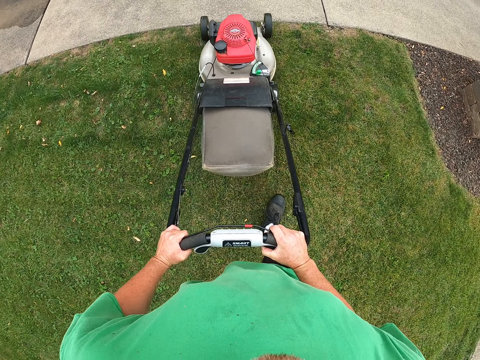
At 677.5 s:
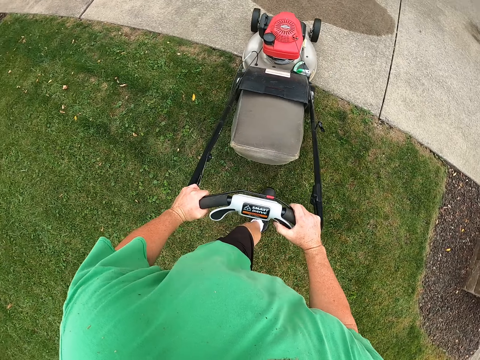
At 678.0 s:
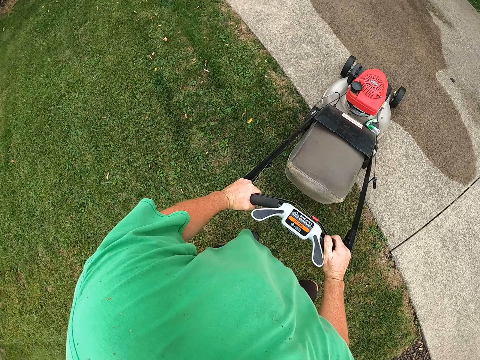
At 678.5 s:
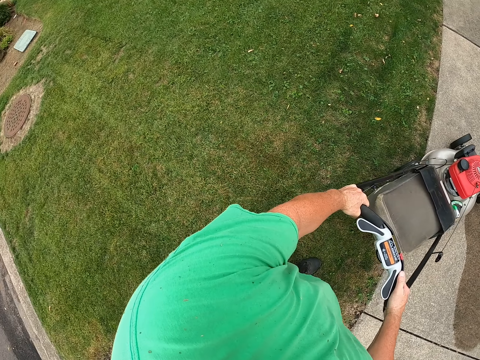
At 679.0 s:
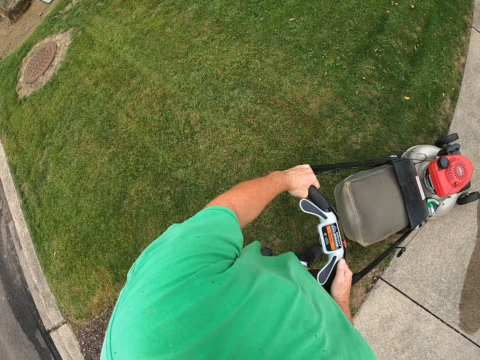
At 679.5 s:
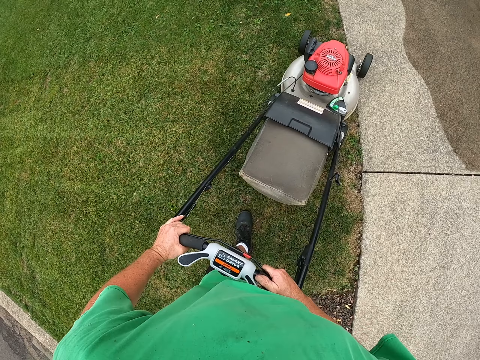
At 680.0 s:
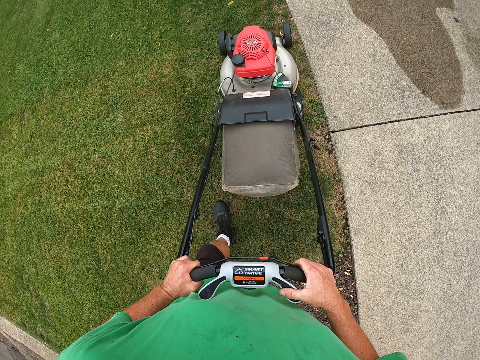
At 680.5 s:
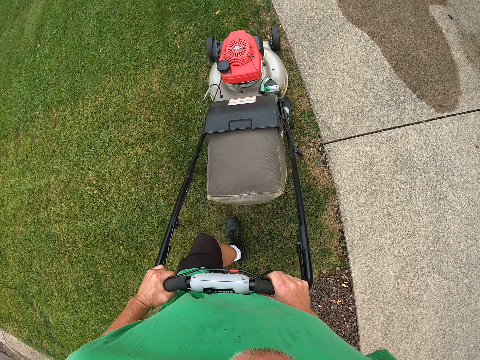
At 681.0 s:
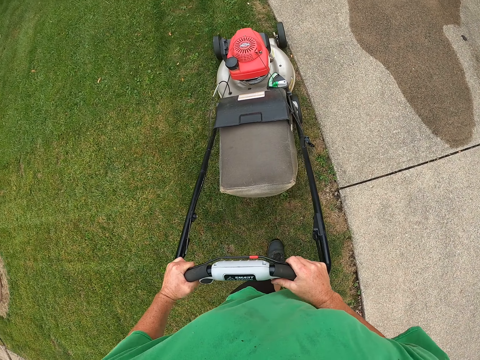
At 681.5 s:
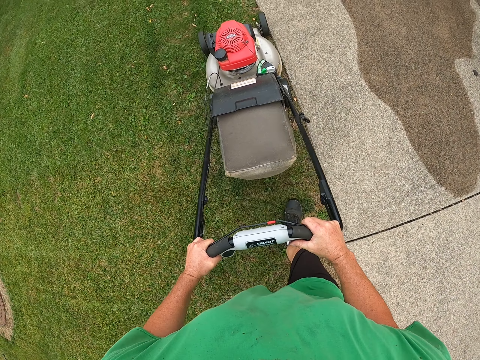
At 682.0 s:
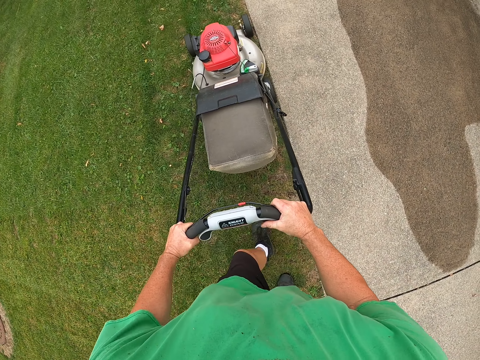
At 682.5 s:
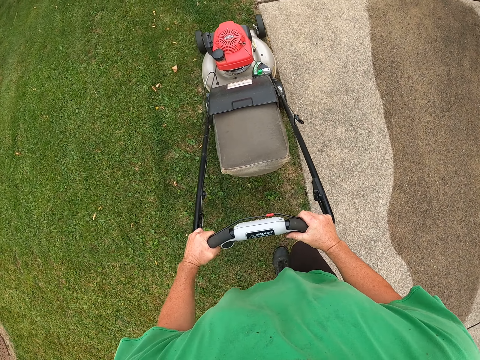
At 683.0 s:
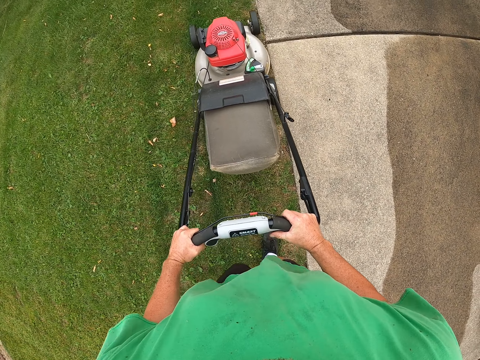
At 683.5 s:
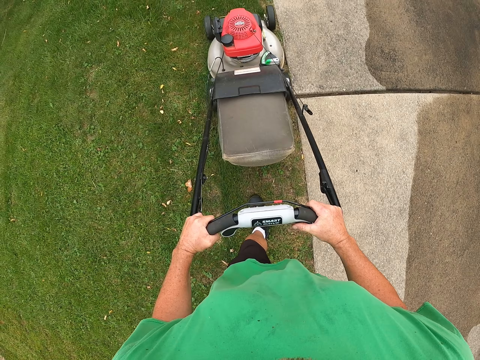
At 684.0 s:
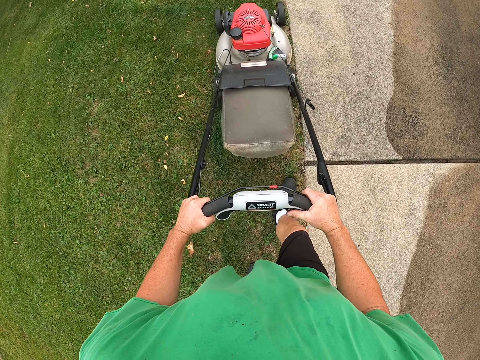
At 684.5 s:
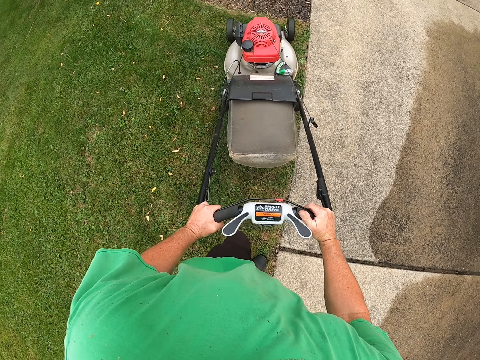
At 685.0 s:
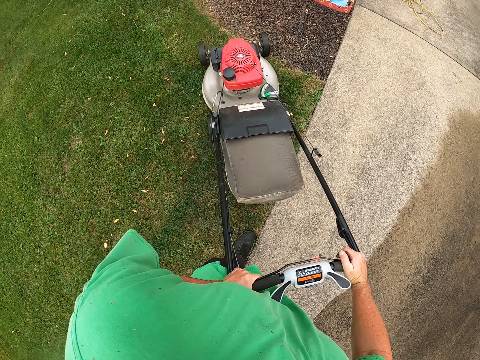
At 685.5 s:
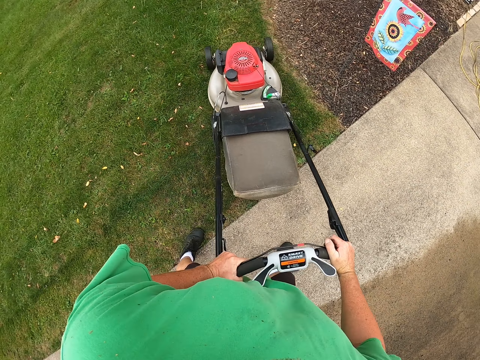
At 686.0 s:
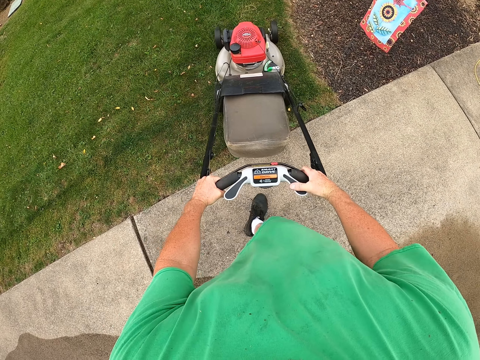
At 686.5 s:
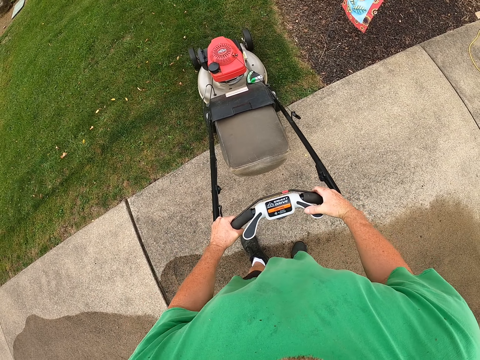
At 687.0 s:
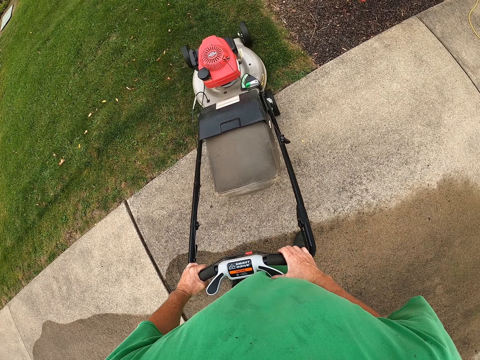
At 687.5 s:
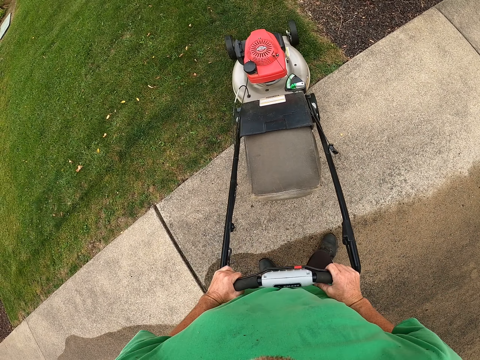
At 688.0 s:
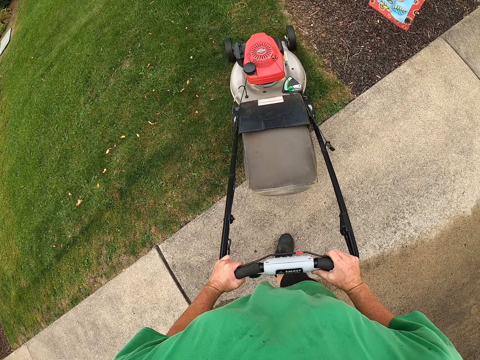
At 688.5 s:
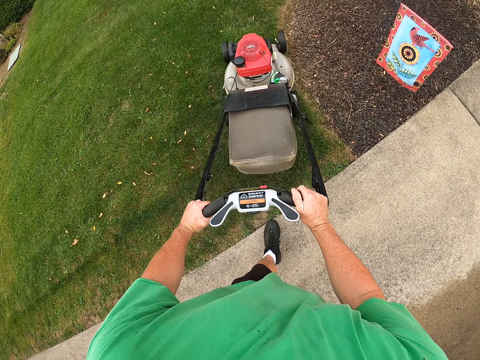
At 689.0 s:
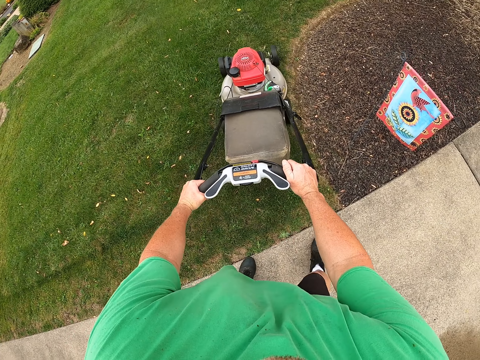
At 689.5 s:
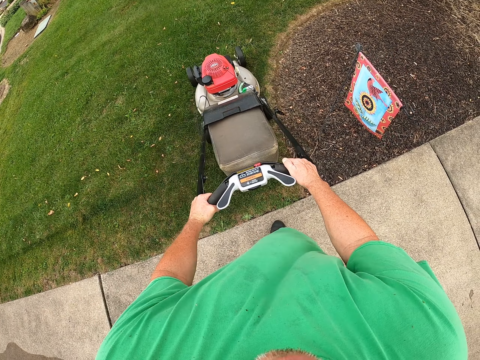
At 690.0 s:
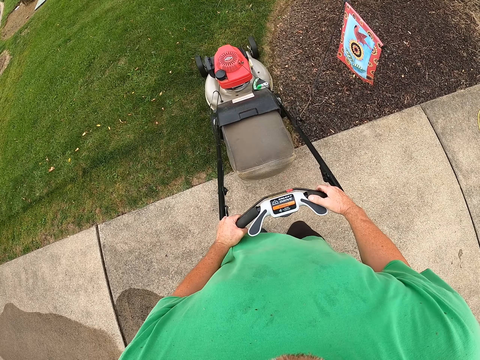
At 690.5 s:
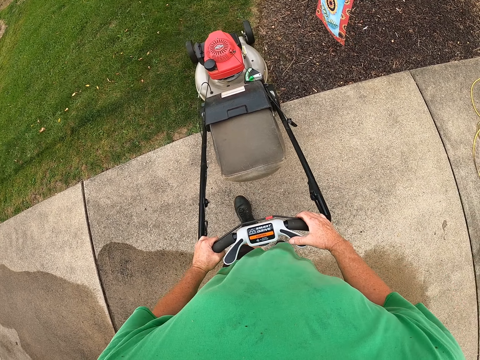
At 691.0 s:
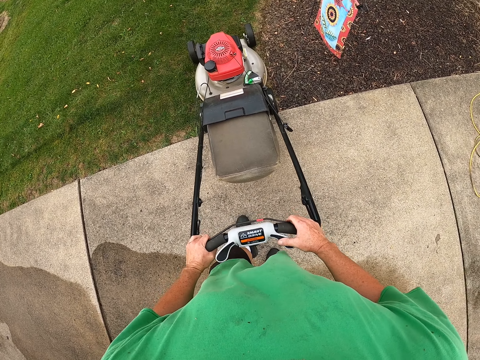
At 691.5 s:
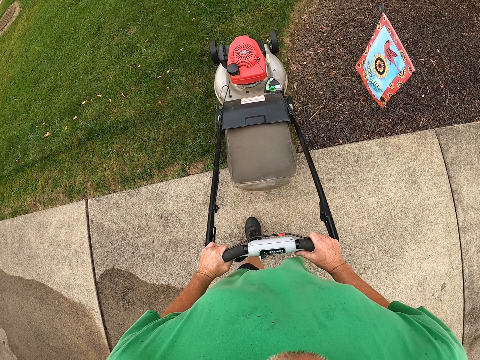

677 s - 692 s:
The camera wearer pushes the grass cutter machine out of the grass area. They push back the grass cutter machine. They trim the grass.

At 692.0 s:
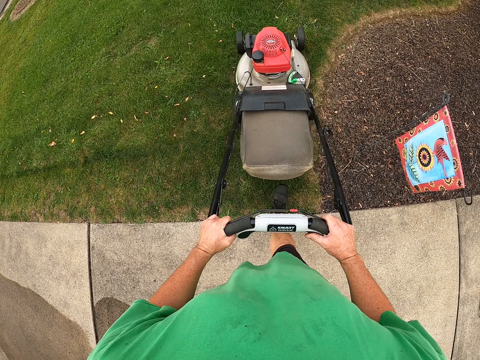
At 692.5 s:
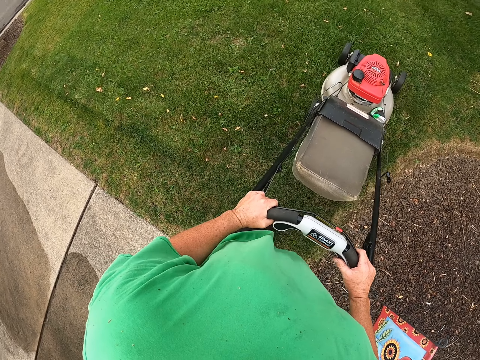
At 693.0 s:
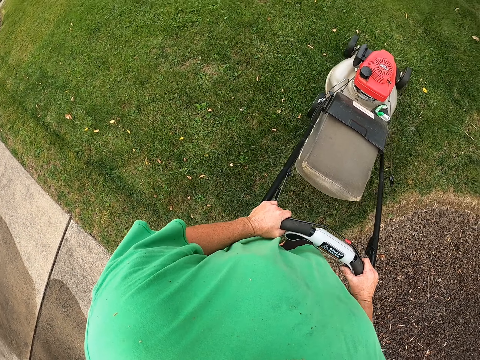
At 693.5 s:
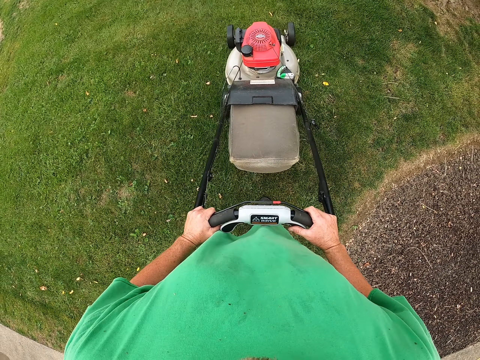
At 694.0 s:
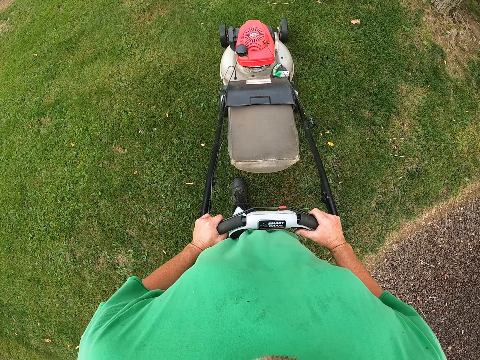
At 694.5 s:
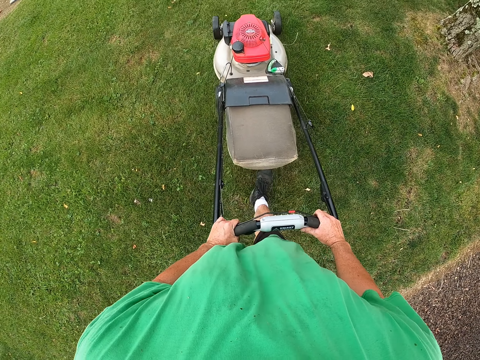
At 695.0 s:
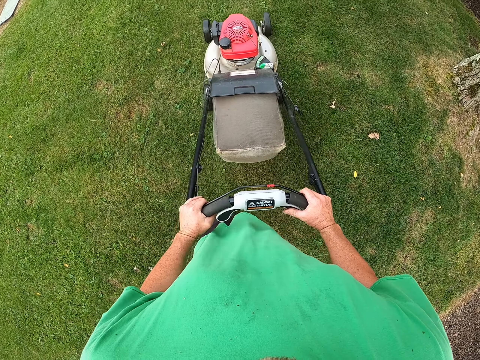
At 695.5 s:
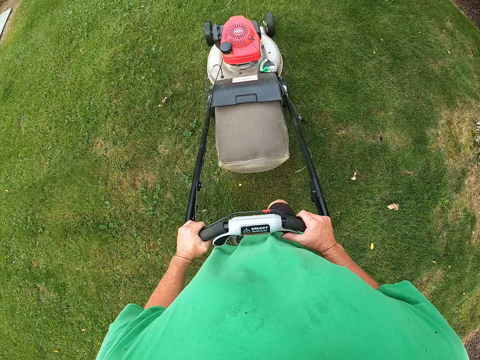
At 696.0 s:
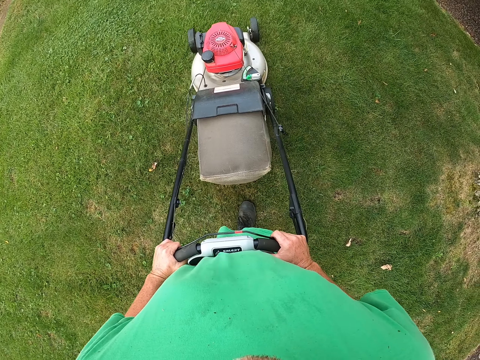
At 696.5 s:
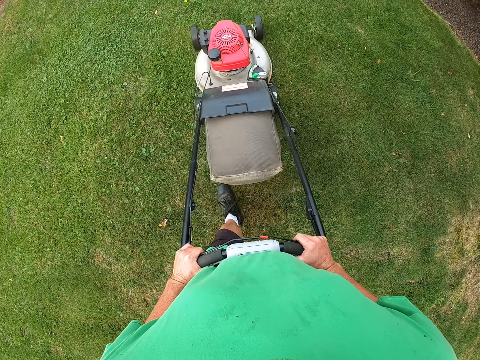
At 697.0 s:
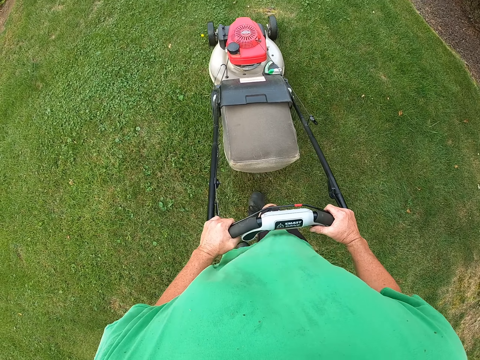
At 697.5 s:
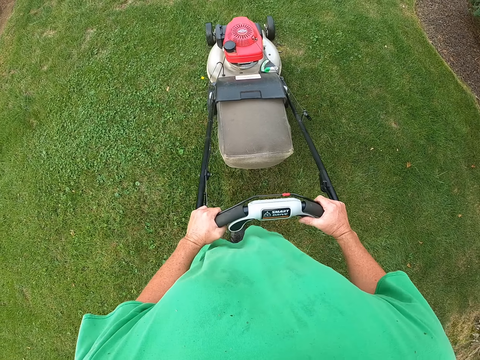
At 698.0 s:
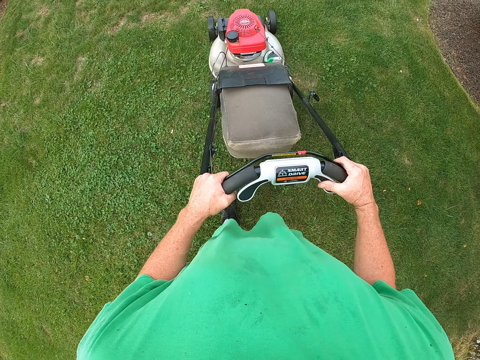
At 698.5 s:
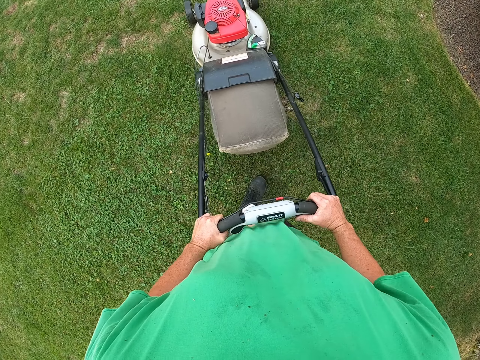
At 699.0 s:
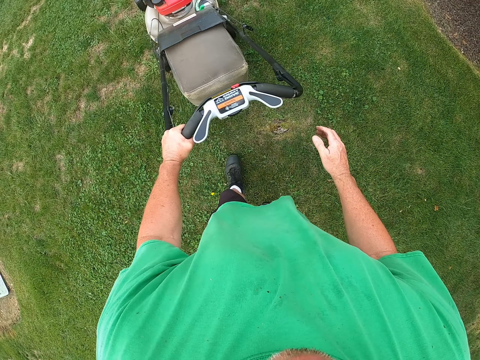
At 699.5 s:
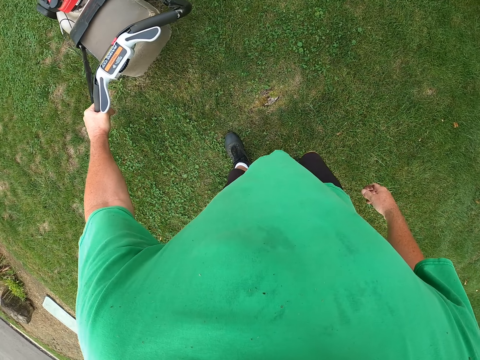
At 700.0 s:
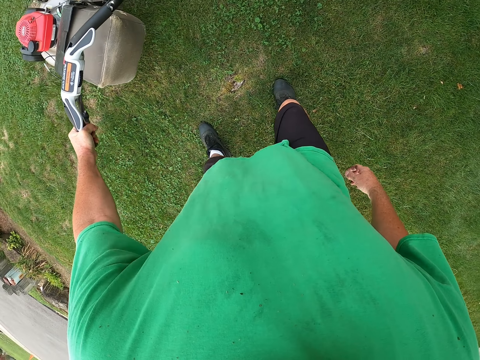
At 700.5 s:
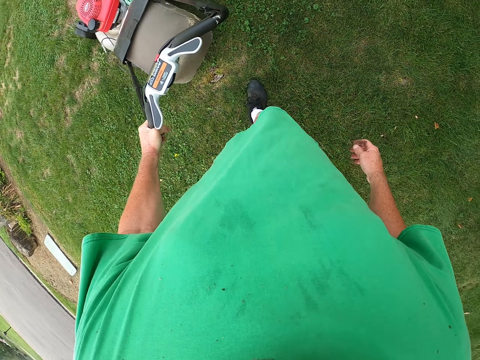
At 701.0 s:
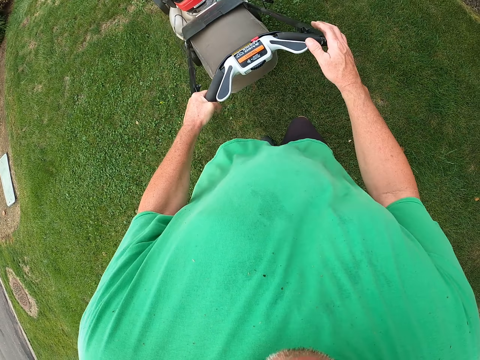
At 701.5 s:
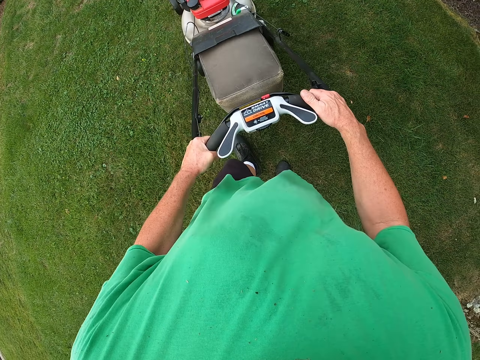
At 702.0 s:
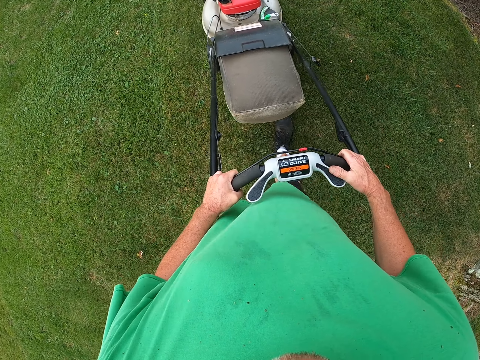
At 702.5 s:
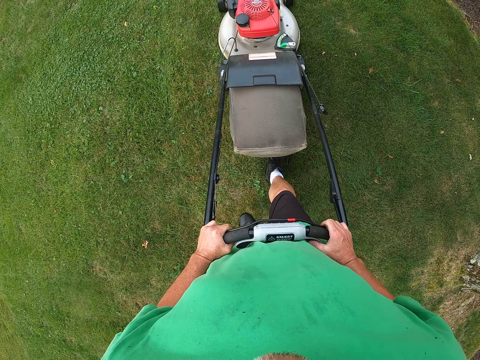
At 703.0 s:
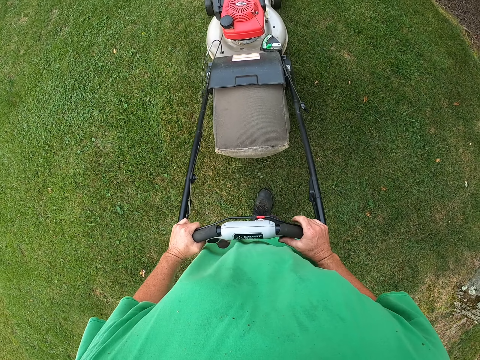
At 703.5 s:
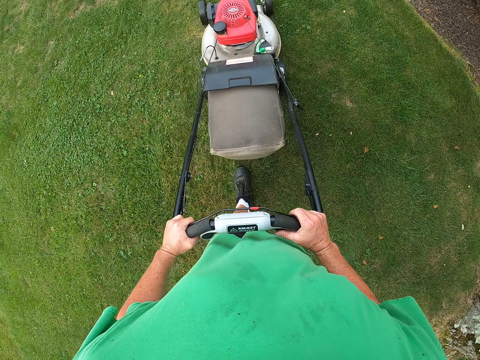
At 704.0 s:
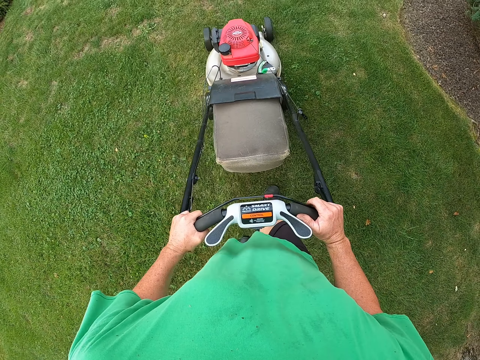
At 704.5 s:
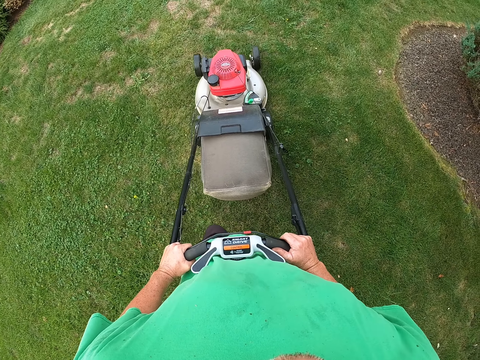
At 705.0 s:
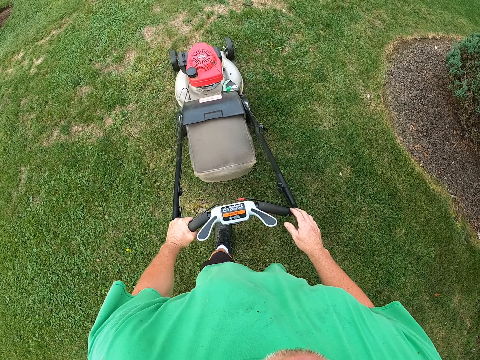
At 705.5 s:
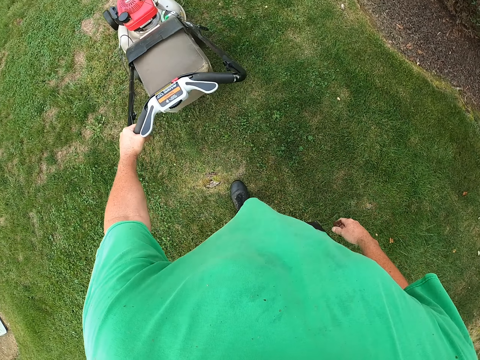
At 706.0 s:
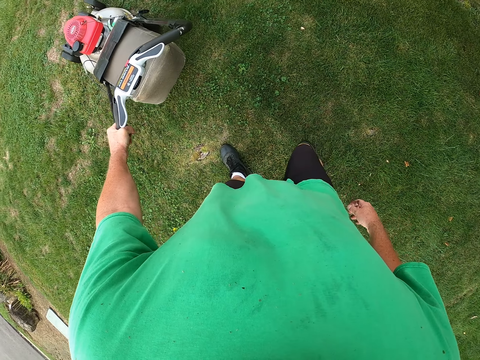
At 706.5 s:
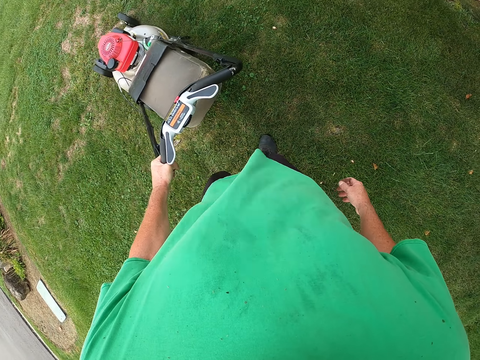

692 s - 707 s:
The camera wearer removes a hand from the grass cutter machine or lawn machine handle. They move with the lawn machine on the grass. They put both hands on the grass cutter machine handle. They trim the grass. They move with the lawn machine on the grass. They remove a hand from the handle of the lawn machine. They move with the lawn machine on the grass.
